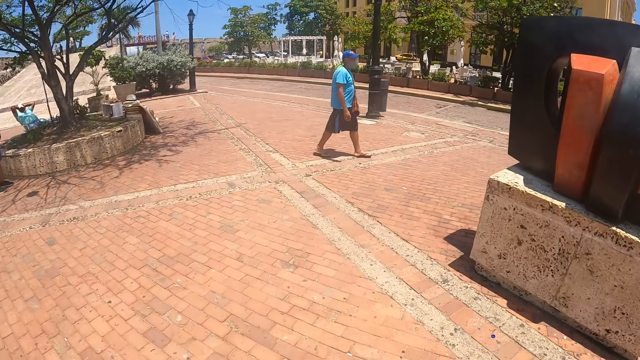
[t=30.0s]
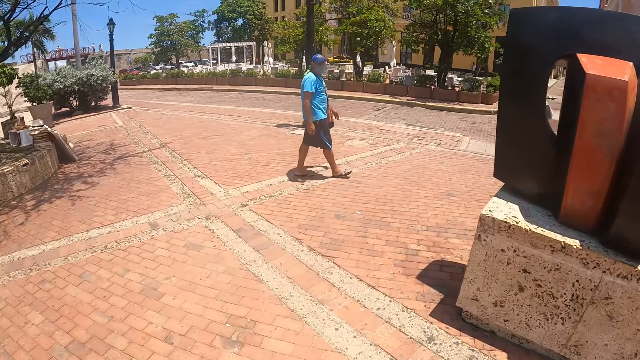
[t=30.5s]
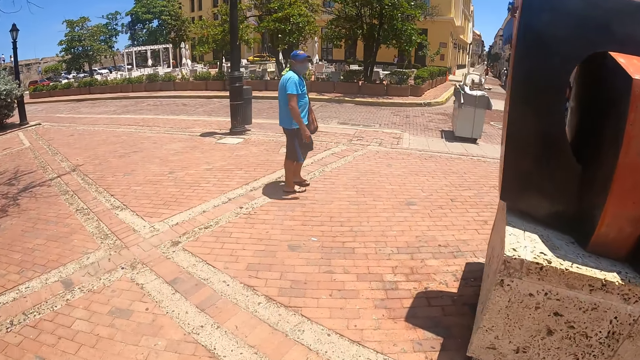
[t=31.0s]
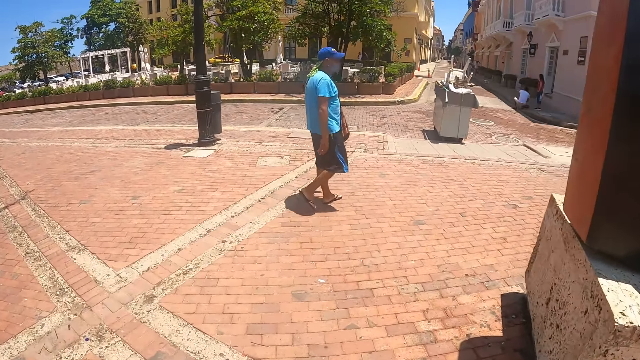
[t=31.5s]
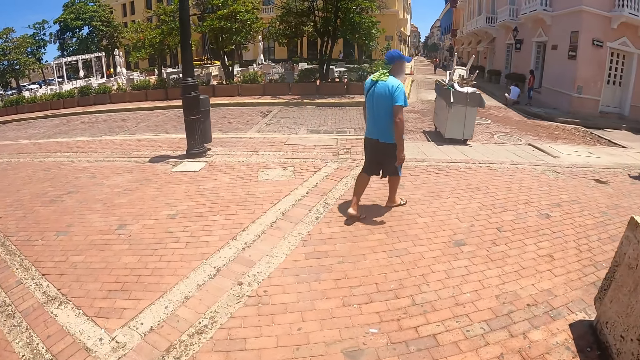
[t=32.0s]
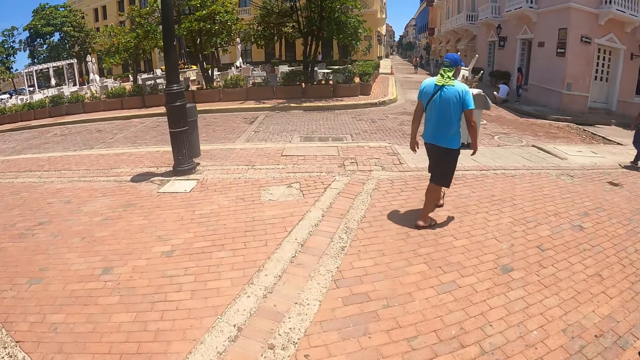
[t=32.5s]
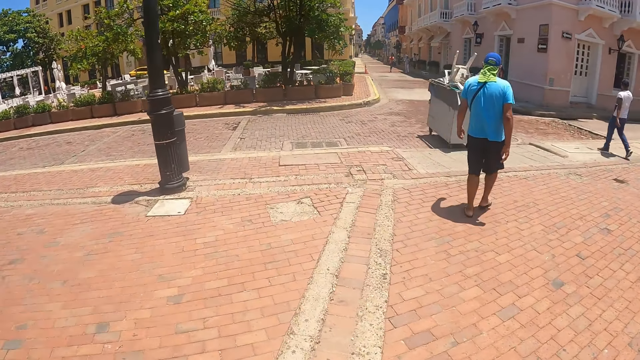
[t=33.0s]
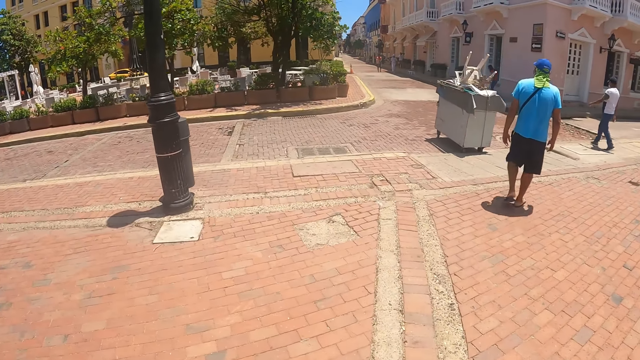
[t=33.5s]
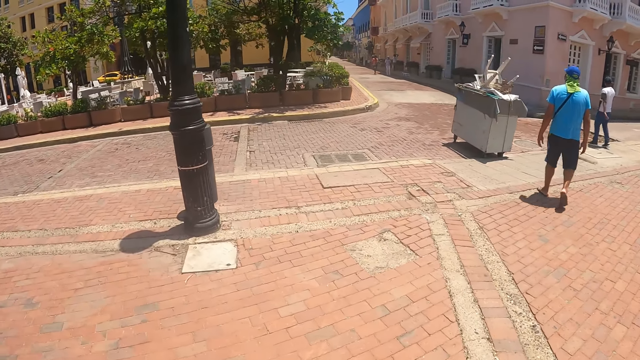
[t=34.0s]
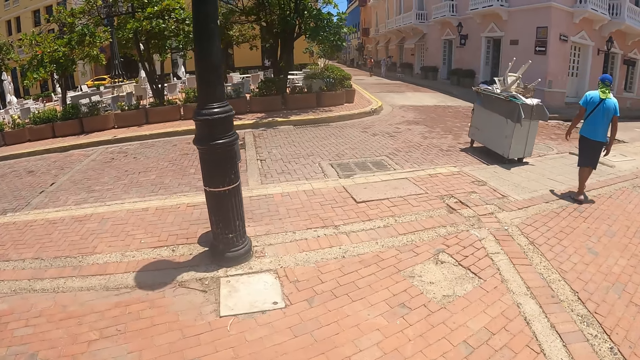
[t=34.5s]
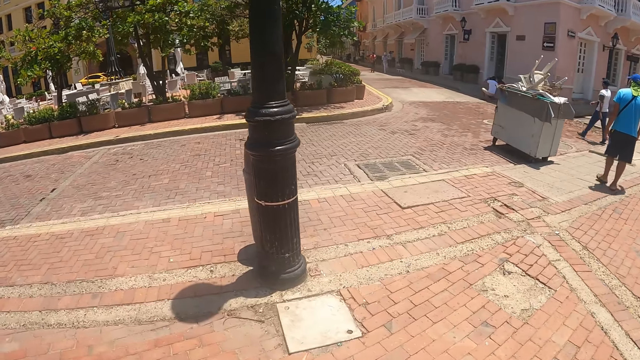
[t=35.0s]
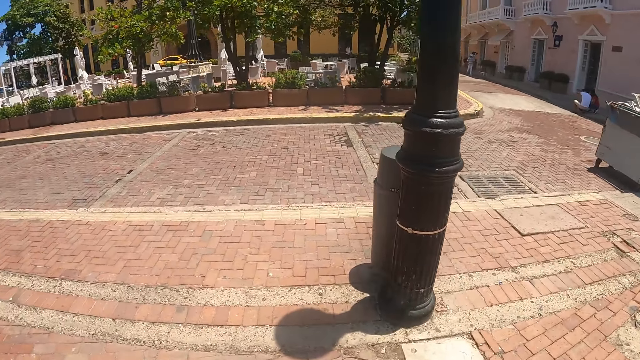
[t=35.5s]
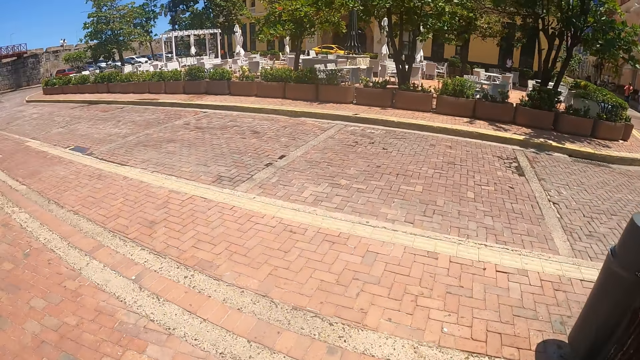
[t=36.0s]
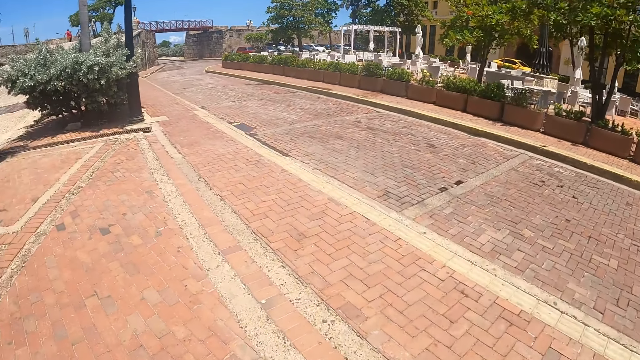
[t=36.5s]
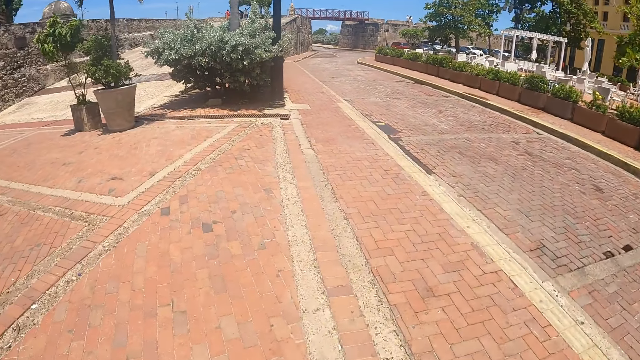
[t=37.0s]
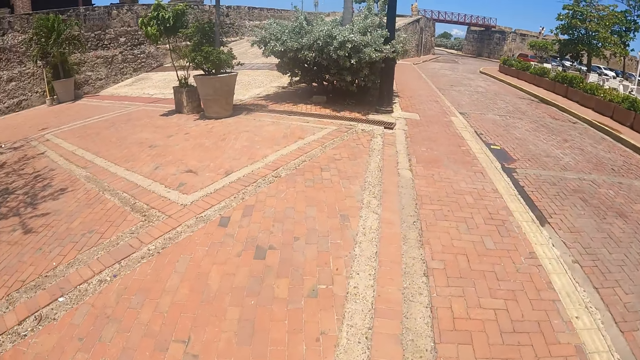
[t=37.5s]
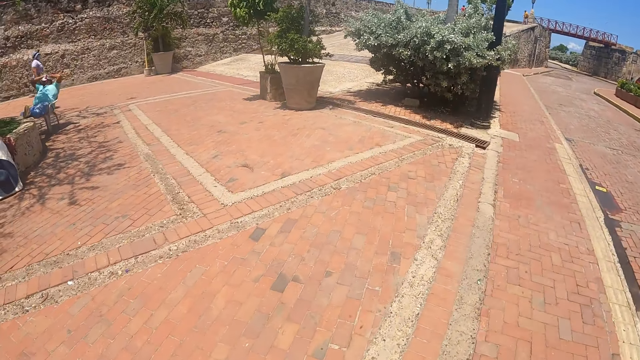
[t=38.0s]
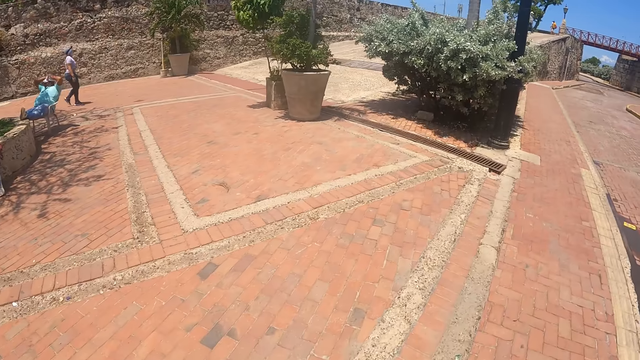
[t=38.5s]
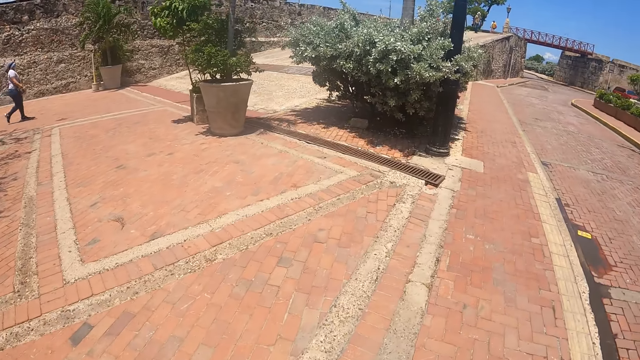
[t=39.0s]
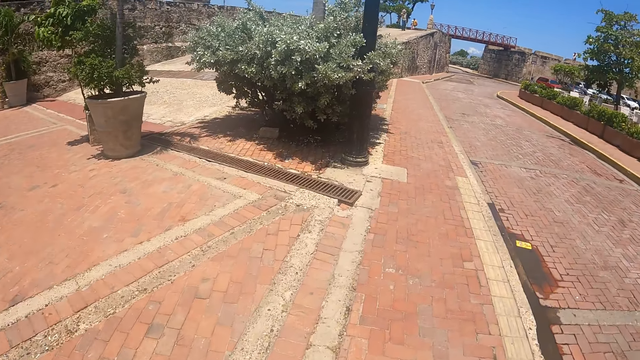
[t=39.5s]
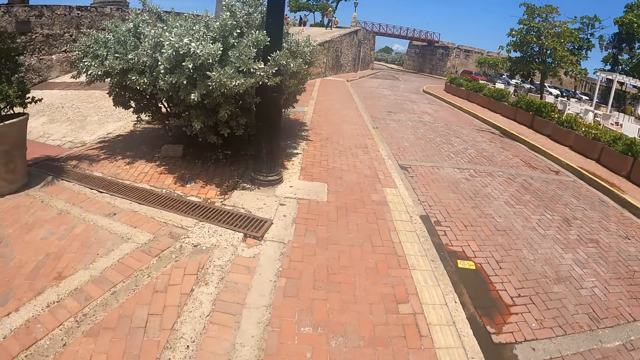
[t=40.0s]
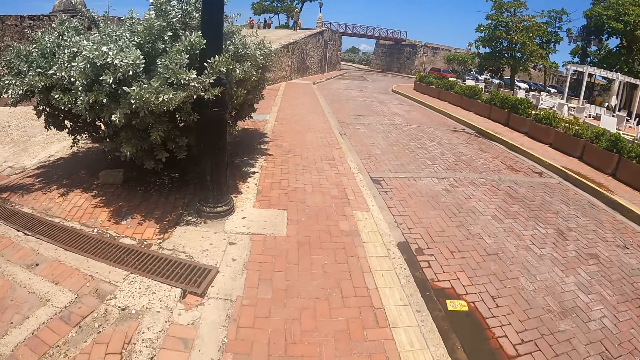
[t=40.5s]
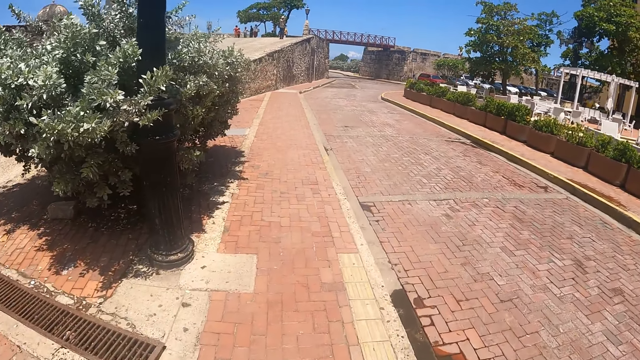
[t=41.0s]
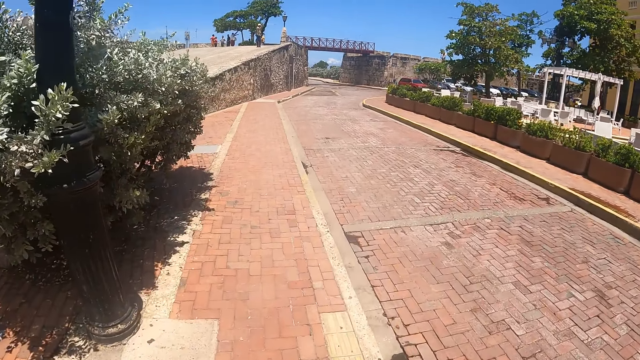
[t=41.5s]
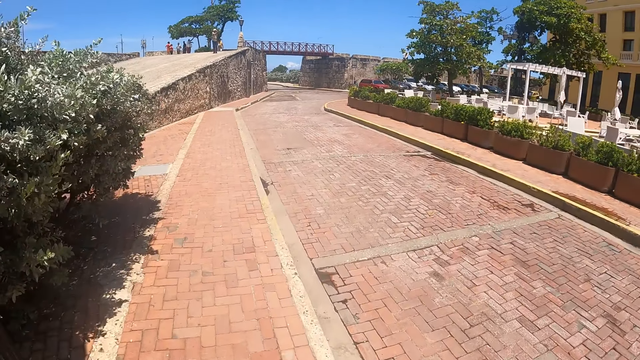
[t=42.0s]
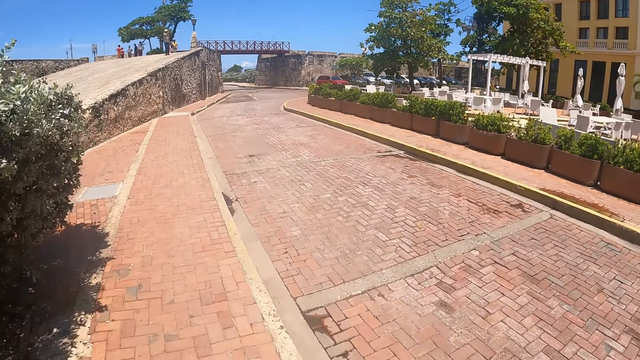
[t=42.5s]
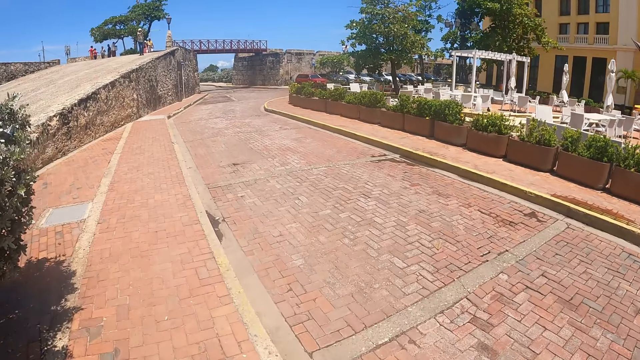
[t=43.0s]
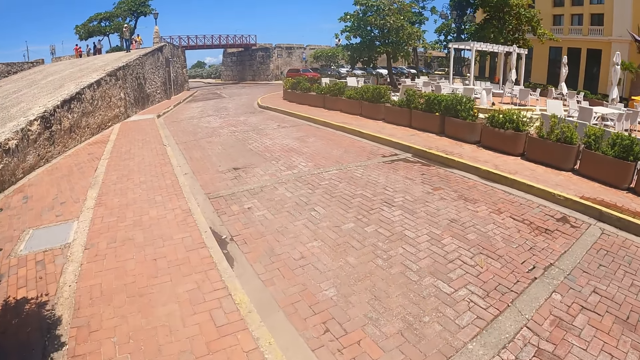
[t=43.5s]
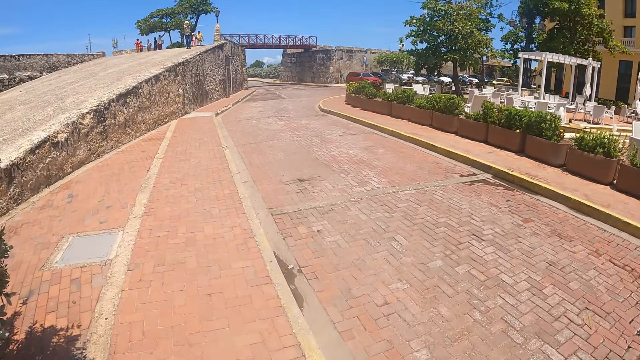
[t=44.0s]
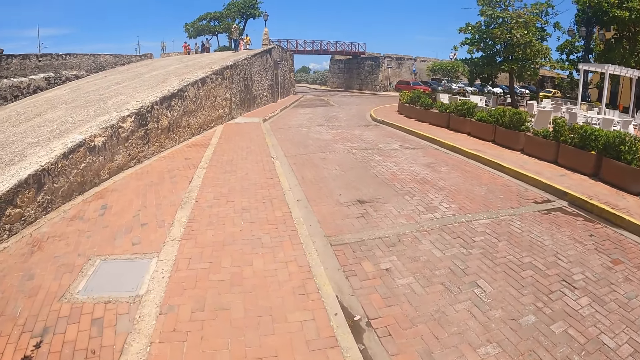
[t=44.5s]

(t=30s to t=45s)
The camera wearer walks on the pavement. They look around. They walk on the pavement. A man walks on the pavement. The camera wearer looks at the man. A person and another person walk around. The camera wearer walks on the sidewalk. A woman walks on the pavement. The camera wearer looks at another woman. They walk on the sidewalk.

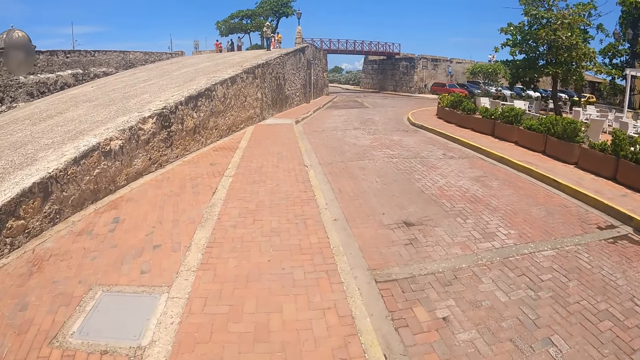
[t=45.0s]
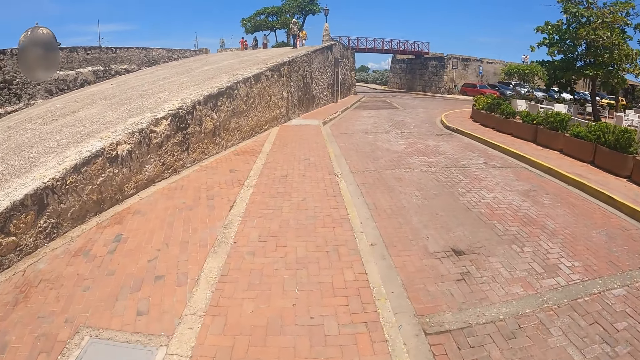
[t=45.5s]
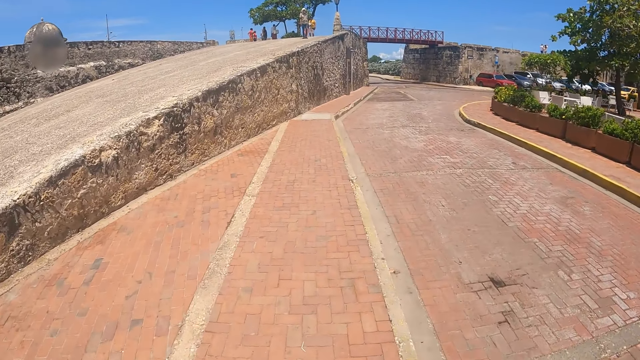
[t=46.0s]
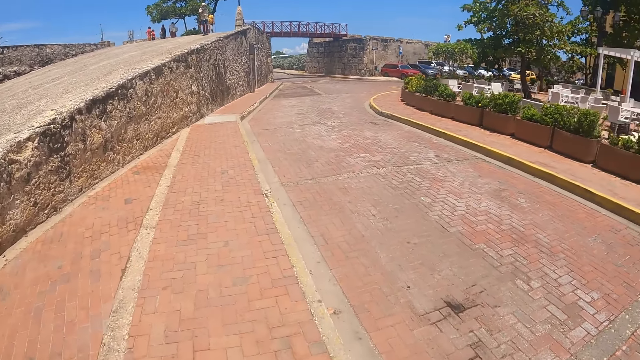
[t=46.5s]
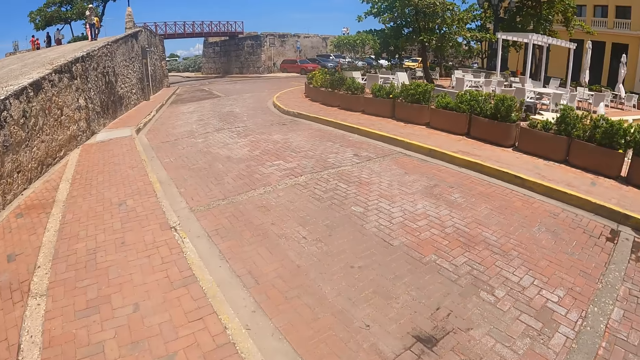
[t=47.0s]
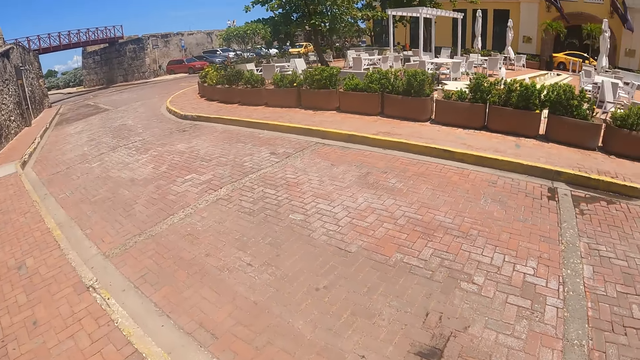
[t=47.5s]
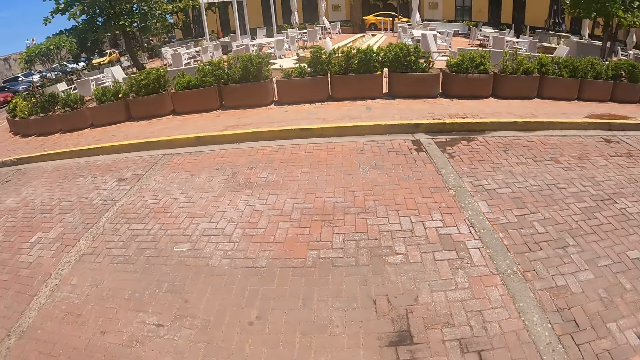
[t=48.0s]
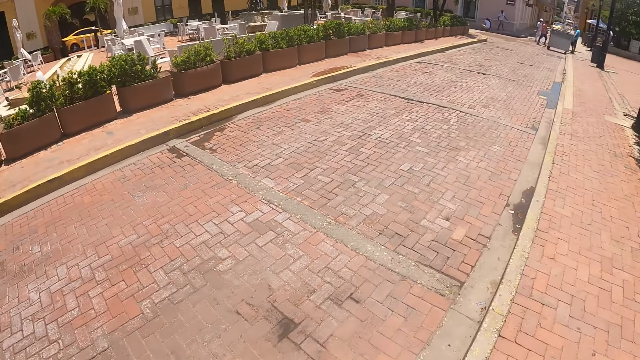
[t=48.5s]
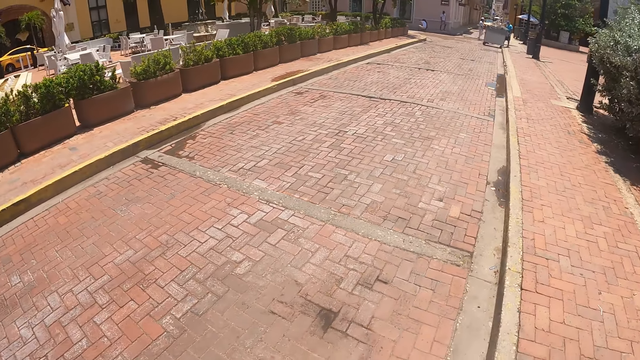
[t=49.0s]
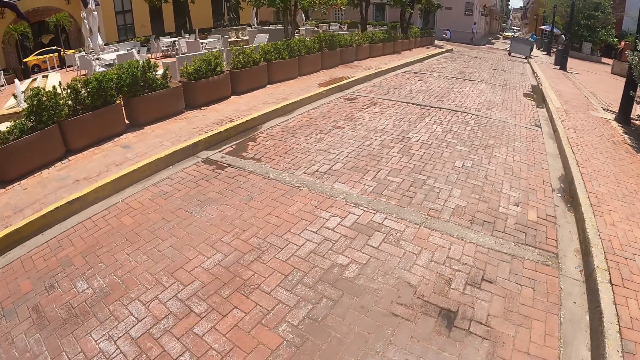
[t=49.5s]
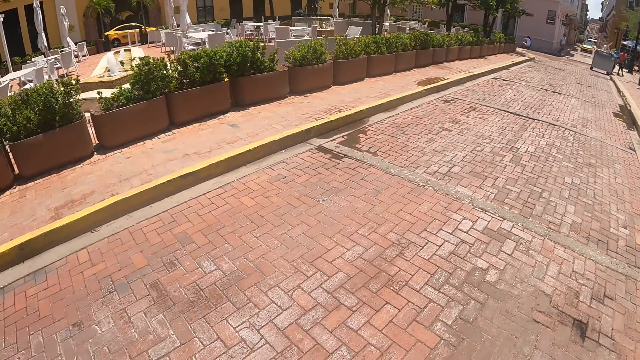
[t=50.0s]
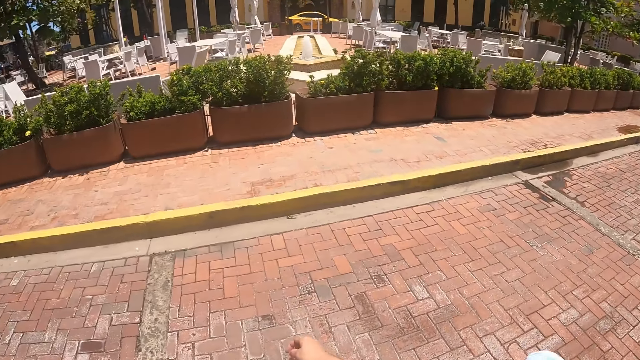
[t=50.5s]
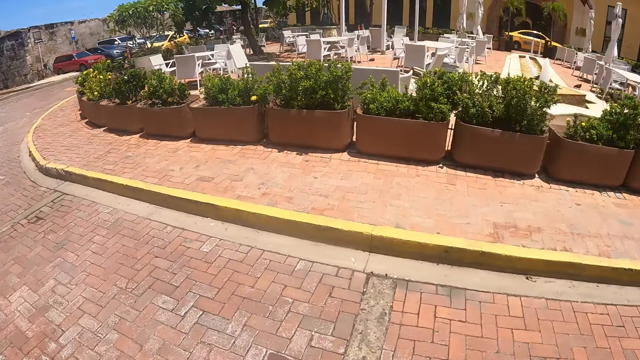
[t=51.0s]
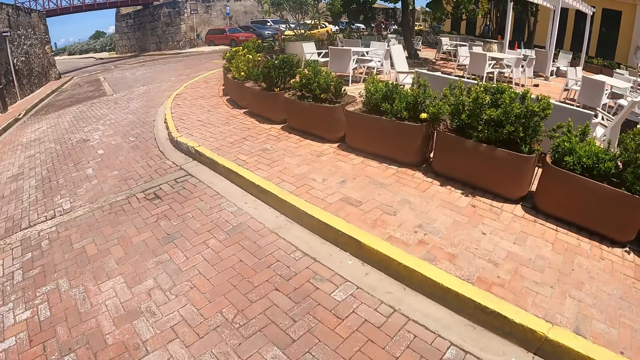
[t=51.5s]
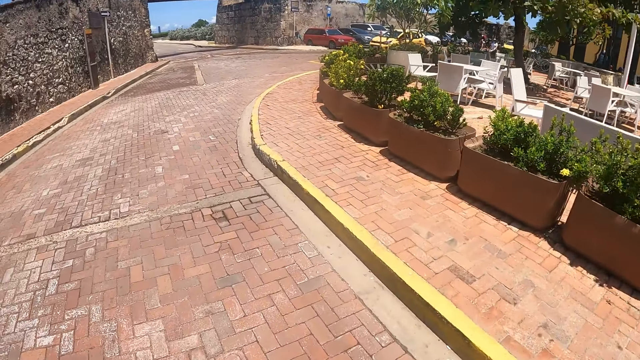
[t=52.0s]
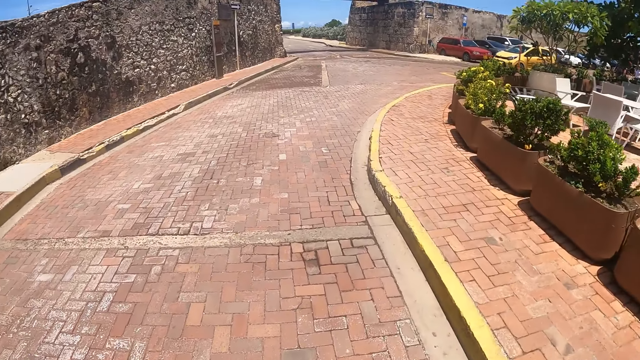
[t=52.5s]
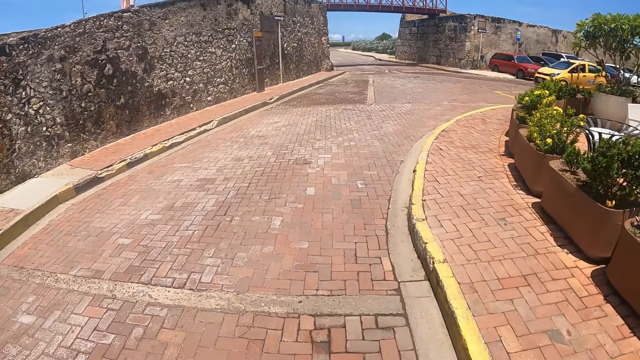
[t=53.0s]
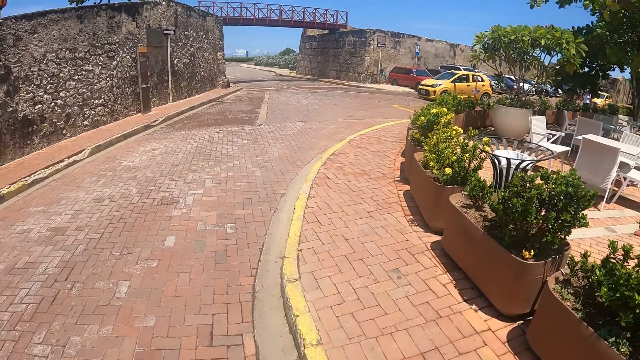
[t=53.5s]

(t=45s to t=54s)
The camera wearer walks on the sidewalk and looks around. They cross the road and look around. They walk around.
